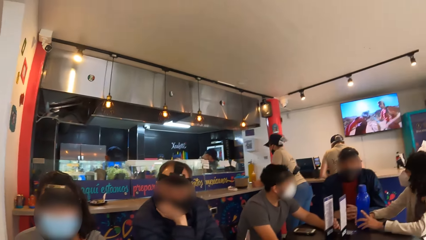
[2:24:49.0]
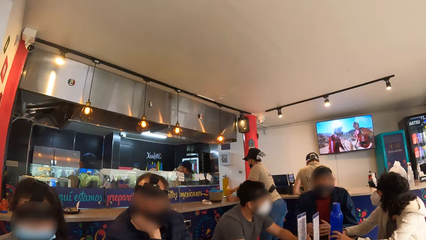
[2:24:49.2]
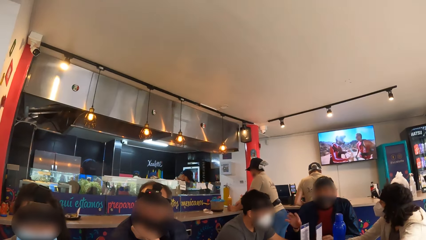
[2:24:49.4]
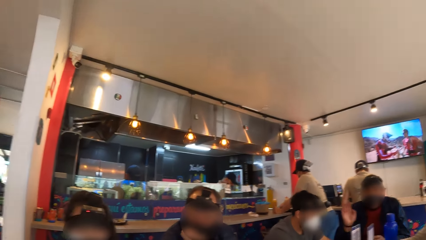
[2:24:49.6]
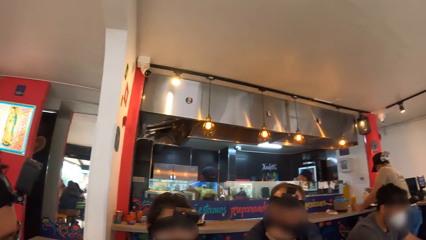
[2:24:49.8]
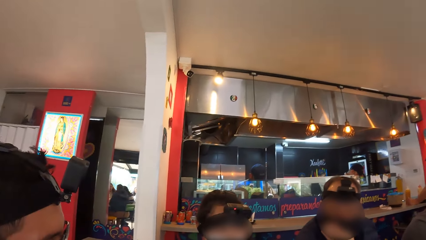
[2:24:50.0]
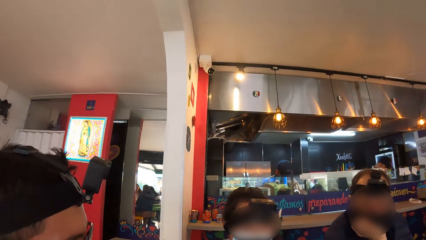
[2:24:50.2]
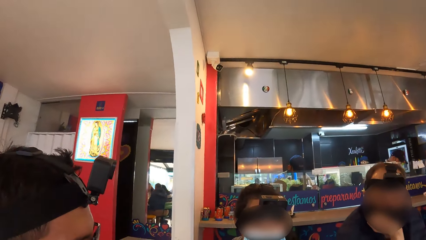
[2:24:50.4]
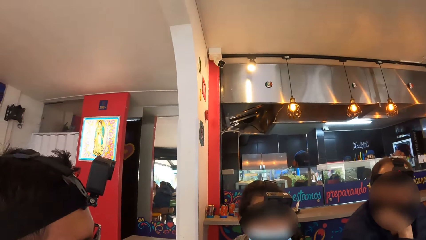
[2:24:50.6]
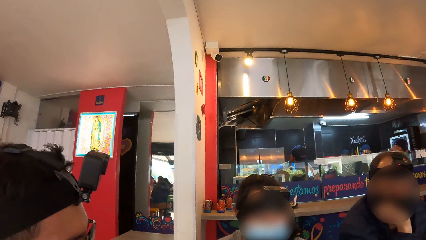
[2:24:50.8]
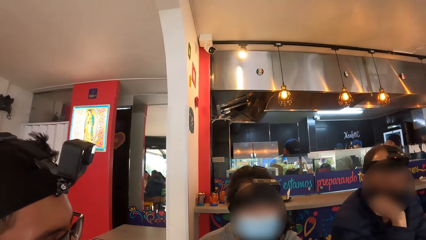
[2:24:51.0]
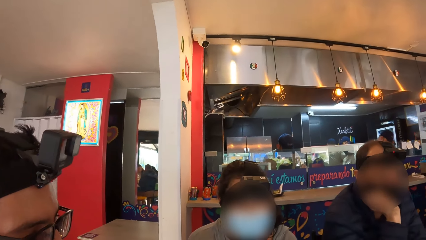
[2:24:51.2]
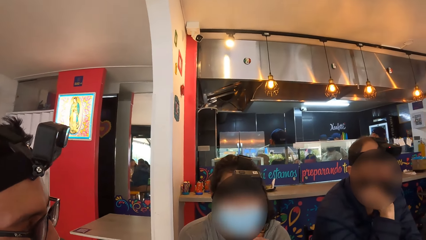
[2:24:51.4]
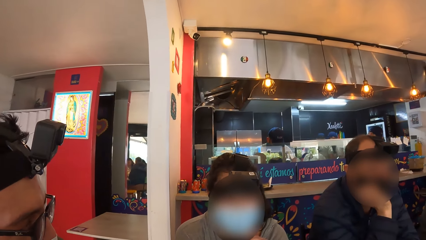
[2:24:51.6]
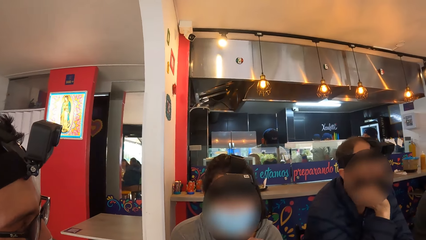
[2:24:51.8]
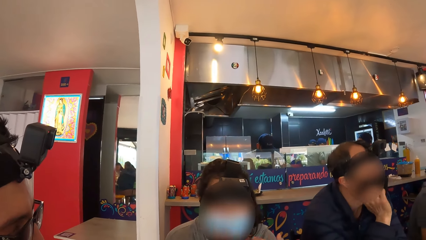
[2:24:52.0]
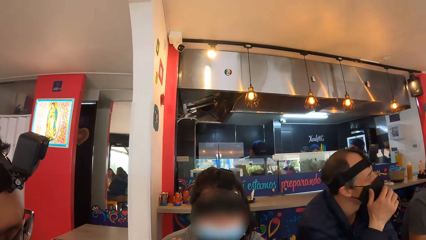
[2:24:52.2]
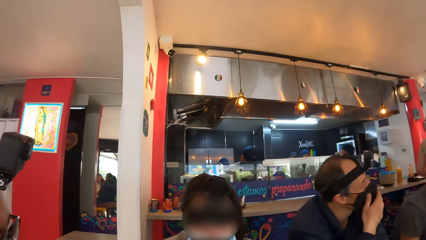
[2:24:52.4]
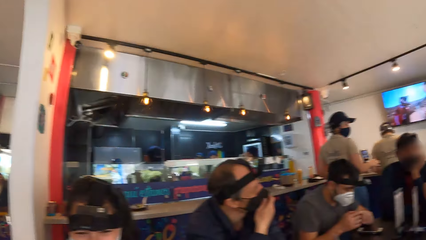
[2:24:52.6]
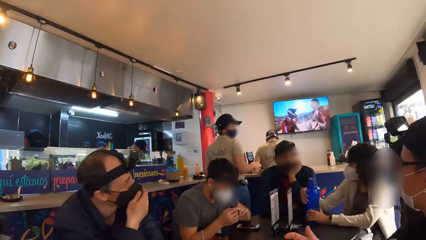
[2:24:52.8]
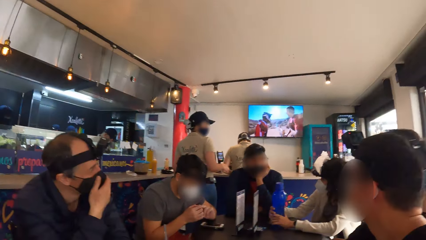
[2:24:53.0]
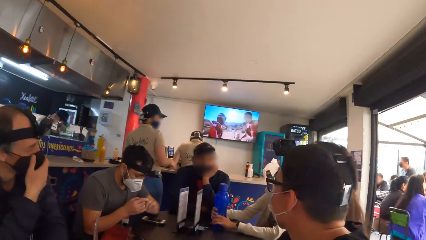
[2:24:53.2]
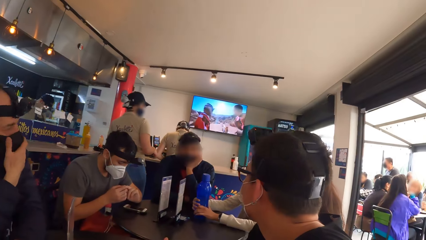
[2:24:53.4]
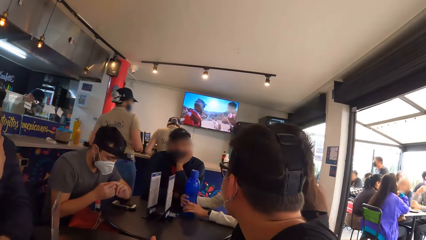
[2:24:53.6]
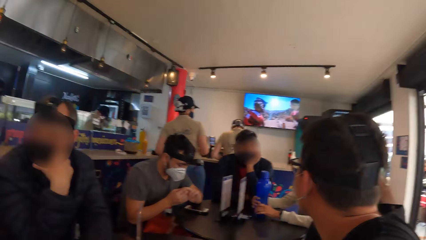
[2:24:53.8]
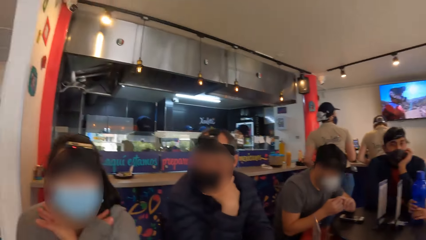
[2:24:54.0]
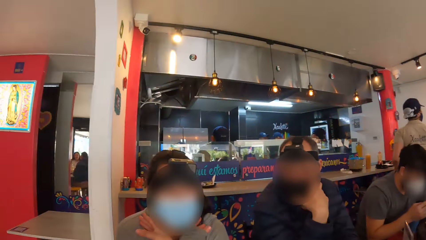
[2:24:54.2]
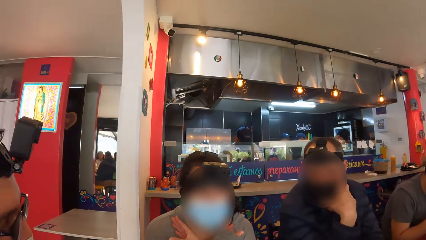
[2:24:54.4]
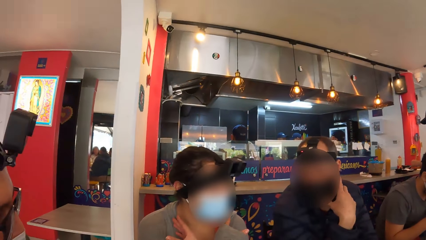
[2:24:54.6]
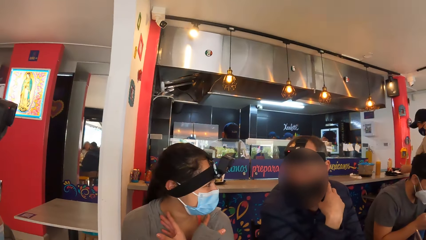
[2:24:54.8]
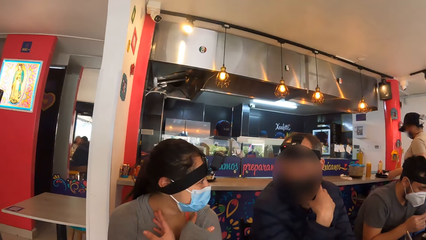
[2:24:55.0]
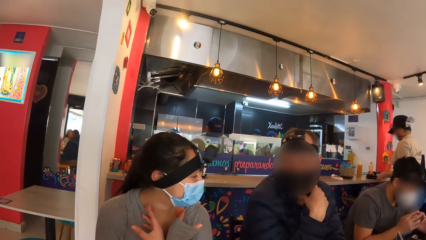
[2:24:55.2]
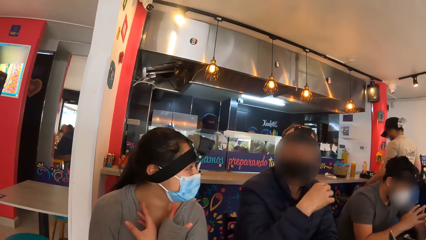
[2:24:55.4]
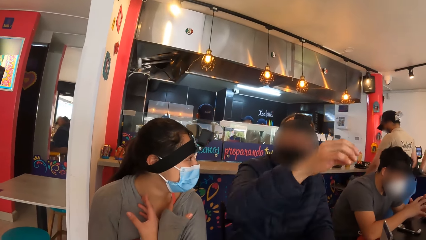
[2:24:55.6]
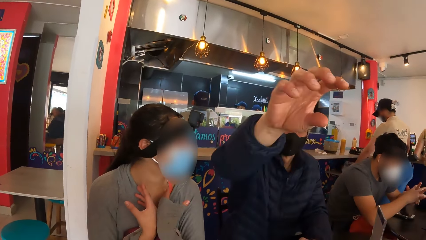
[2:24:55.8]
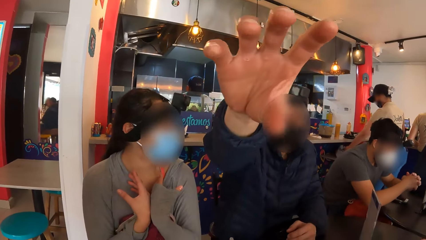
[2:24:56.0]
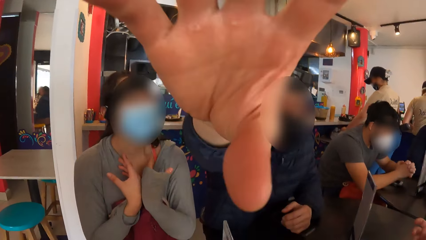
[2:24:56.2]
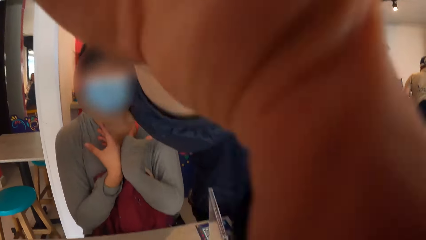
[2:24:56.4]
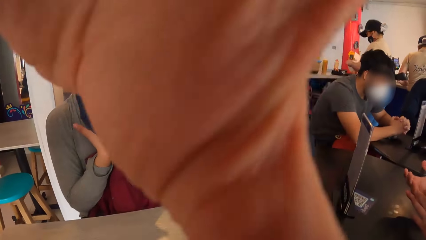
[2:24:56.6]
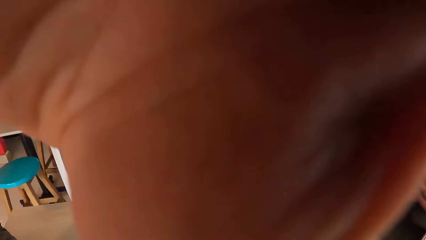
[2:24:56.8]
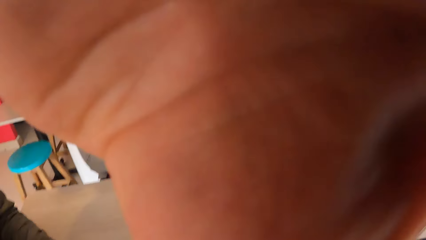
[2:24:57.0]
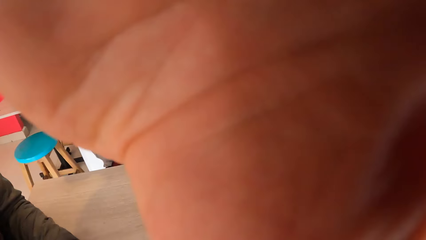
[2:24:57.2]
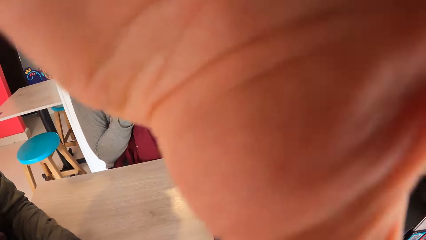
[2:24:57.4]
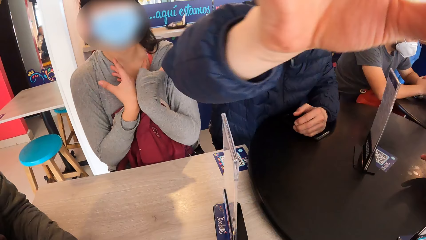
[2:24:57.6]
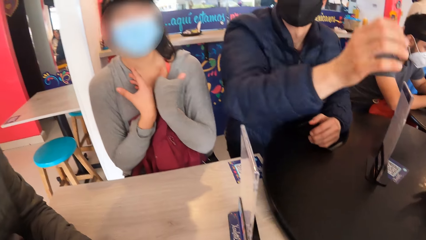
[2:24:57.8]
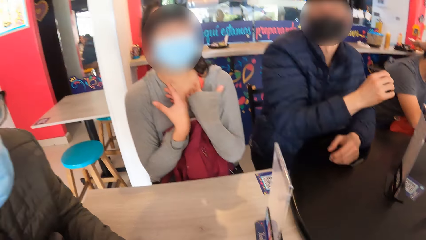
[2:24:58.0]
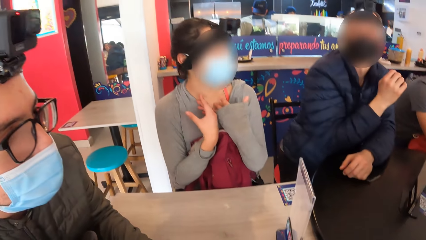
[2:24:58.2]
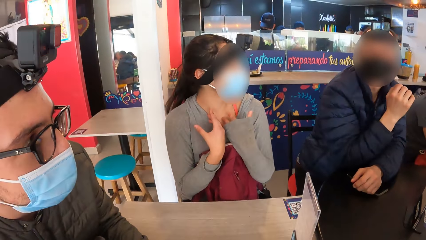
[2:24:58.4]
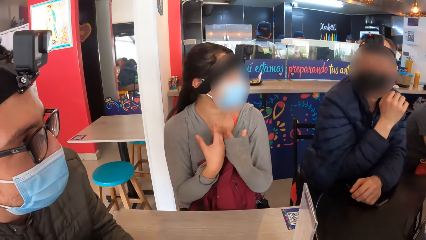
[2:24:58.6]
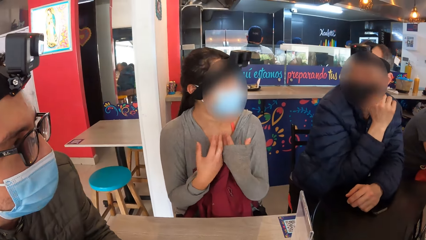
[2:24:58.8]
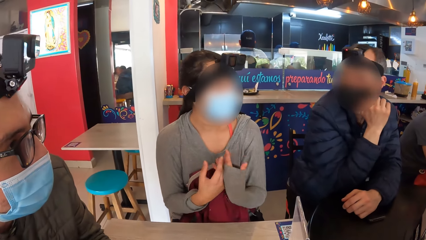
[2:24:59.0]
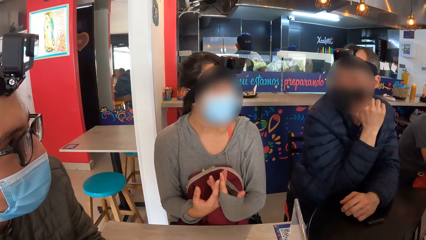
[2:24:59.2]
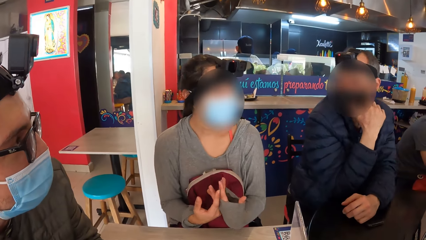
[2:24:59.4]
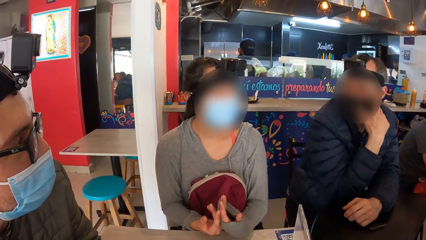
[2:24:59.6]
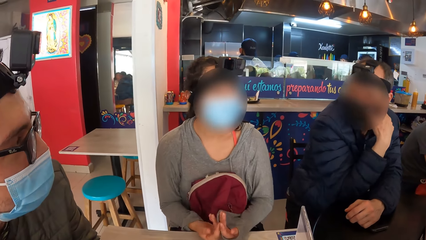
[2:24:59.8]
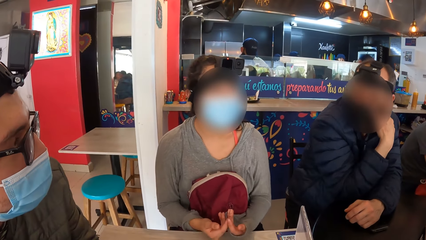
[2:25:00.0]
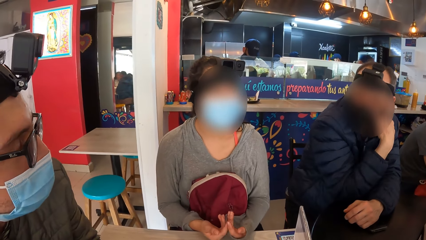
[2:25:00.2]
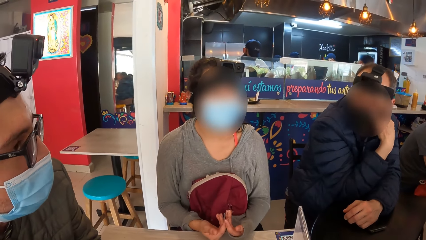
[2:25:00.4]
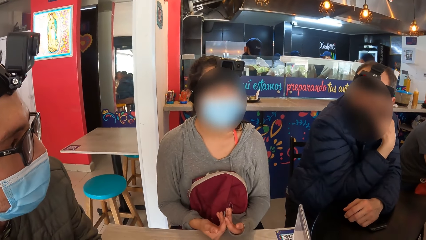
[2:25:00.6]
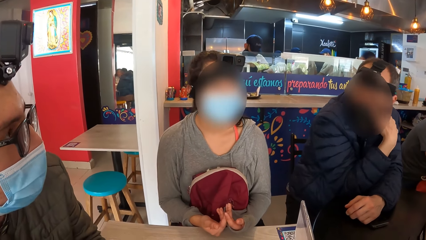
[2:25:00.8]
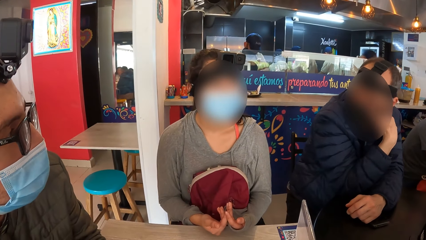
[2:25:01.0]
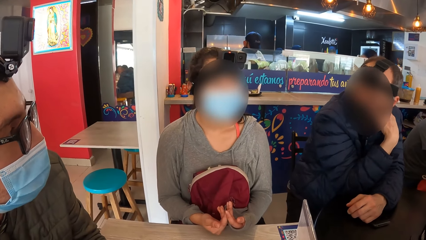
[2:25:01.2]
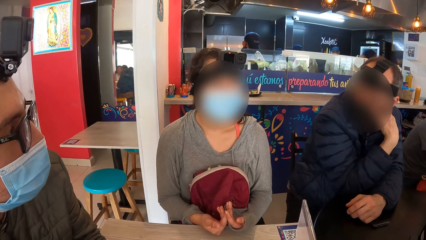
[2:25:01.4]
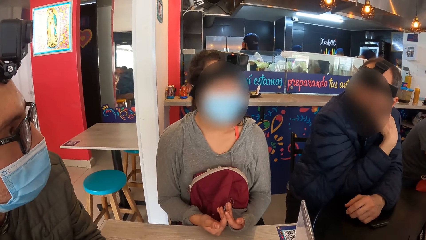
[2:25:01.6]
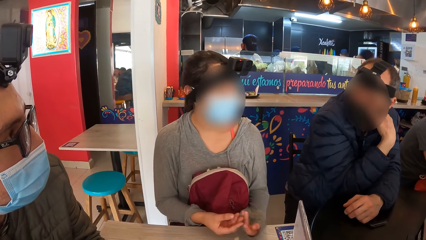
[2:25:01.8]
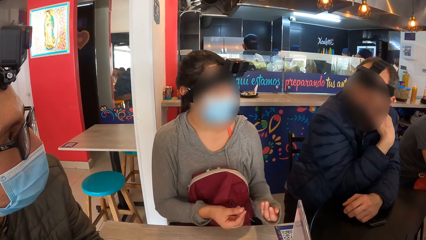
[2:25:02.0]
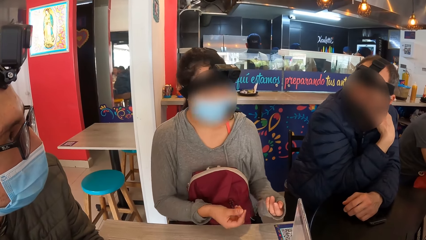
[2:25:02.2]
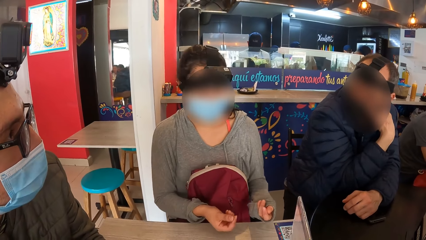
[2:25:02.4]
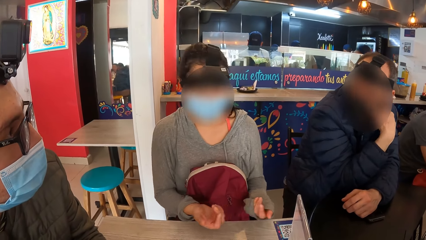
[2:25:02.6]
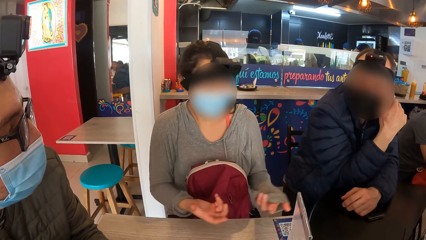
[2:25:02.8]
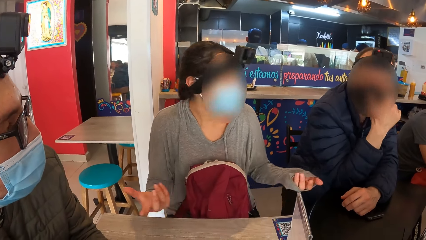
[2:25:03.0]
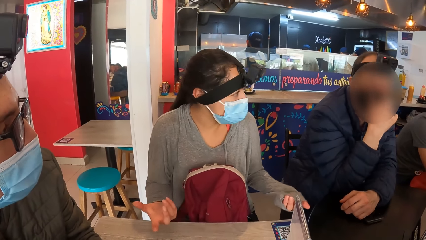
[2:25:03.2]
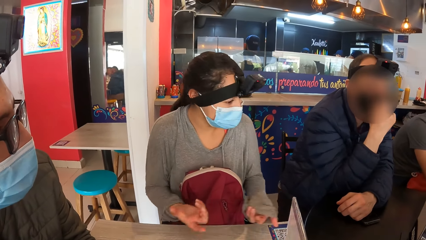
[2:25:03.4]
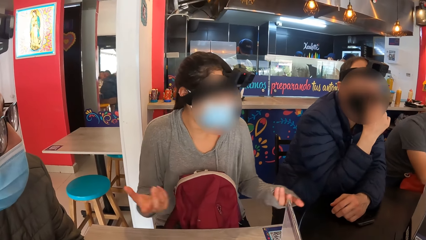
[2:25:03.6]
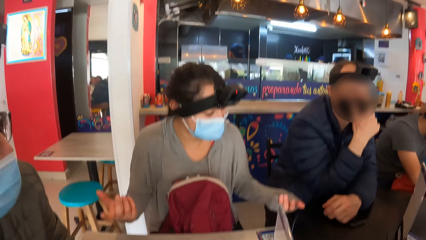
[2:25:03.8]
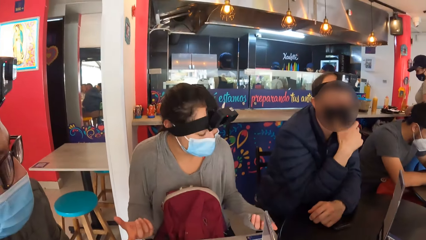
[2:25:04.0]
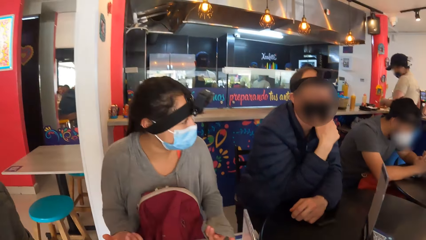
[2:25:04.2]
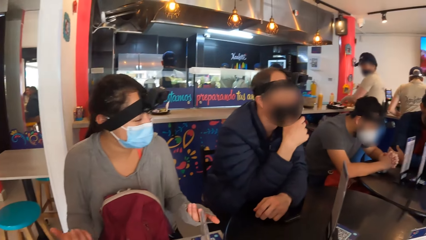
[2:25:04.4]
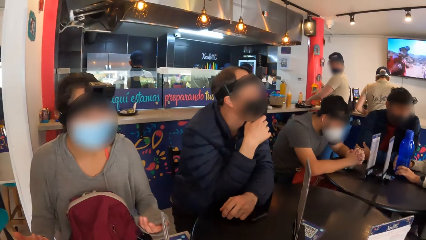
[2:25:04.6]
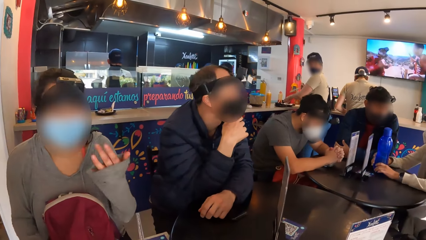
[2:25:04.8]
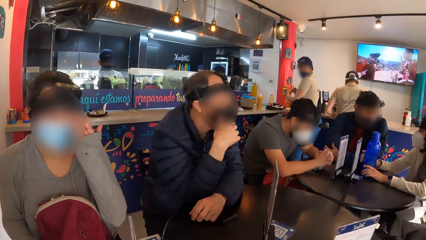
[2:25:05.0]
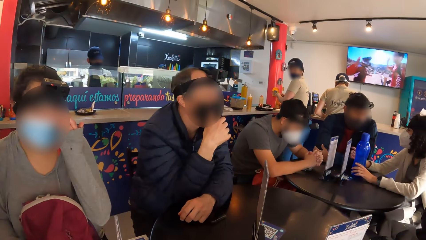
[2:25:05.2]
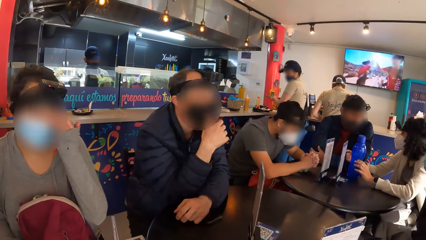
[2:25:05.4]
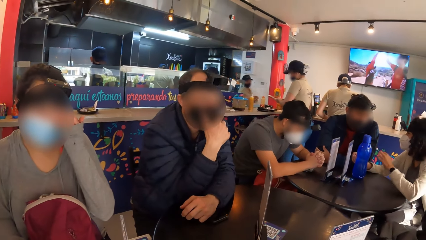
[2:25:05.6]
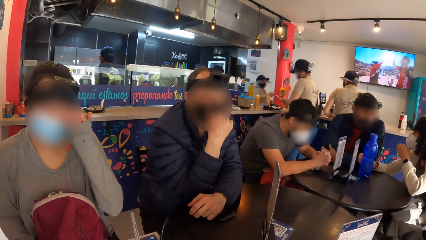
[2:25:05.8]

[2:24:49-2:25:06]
A man interacts with a woman. The man interacts with another man. The first man moves his right hand. A third man adjusts a face mask on his face with his right hand. The second man holds his left index finger with his right hand and folds his hands together. The third man adjusts the camera and touches the camera on the head of the camera wearer with his right hand. Another woman interacts with the third man. The second woman gesticulates with both hands. The third man touches his face with his right hand. The camera wearer turns around the room. A woman makes a gesture. The third man adjusts the face mask on his face with his right hand. The second woman touches her head with her left hand.
